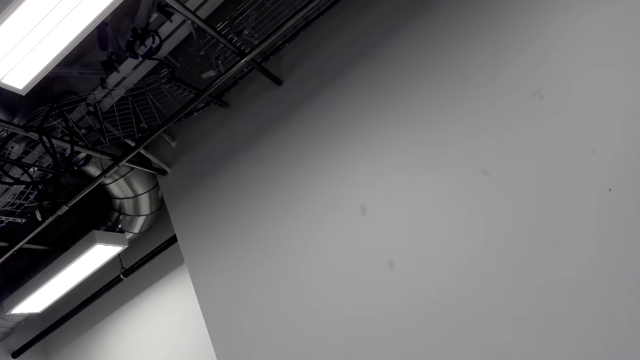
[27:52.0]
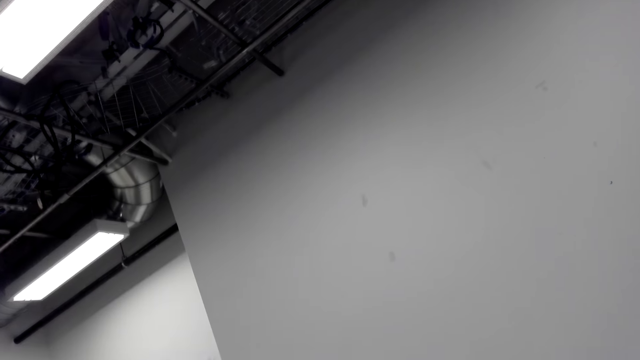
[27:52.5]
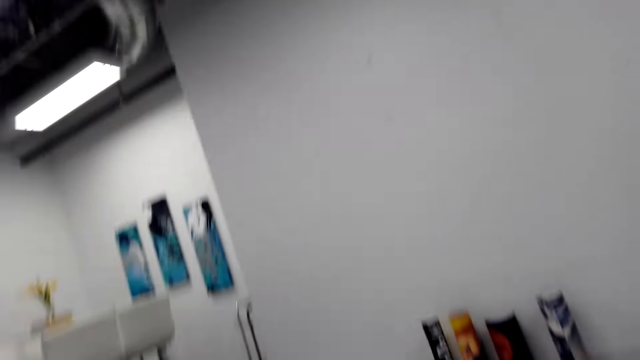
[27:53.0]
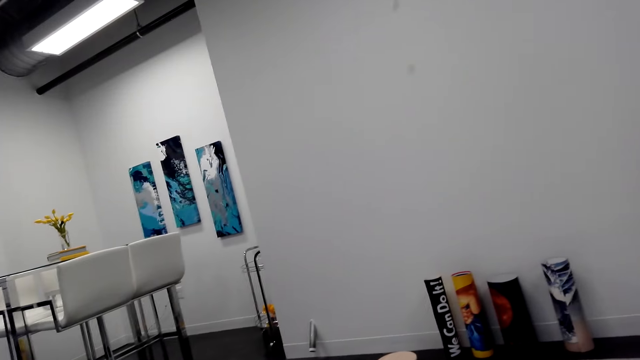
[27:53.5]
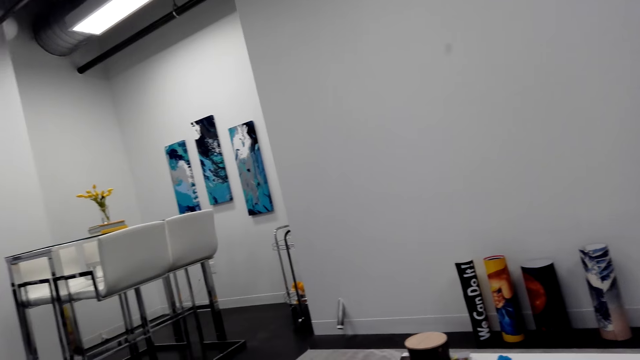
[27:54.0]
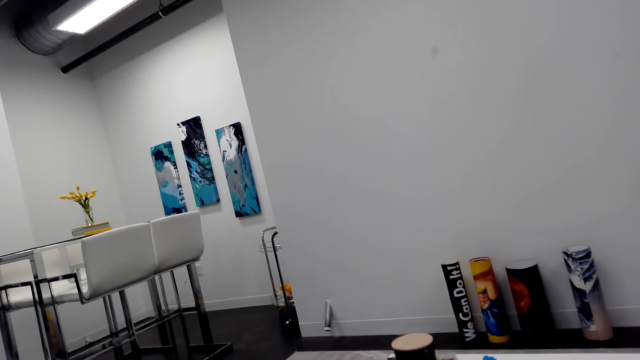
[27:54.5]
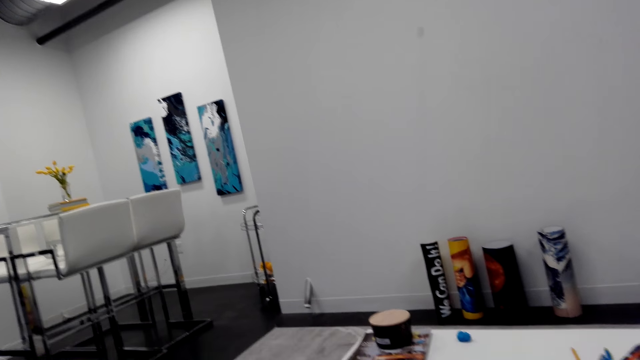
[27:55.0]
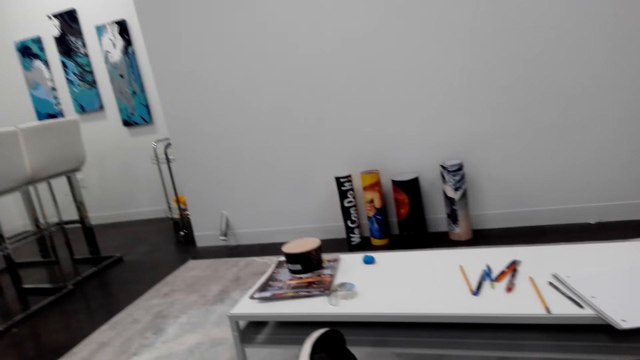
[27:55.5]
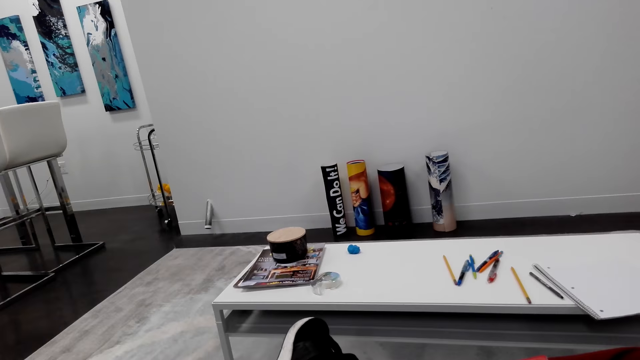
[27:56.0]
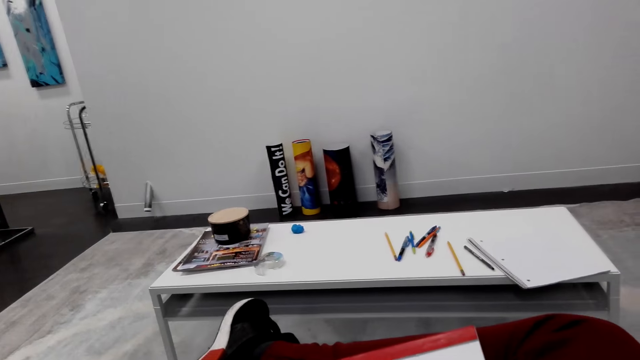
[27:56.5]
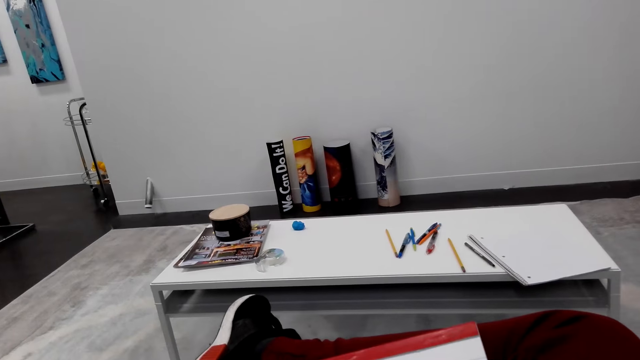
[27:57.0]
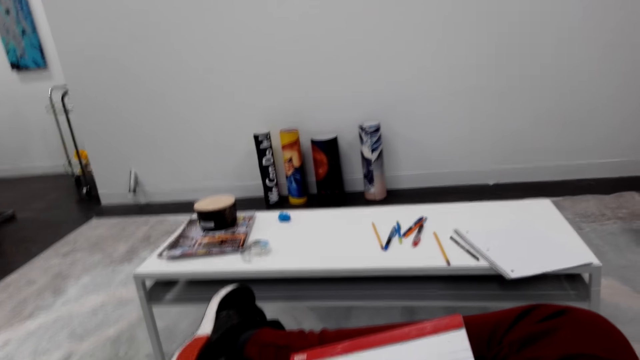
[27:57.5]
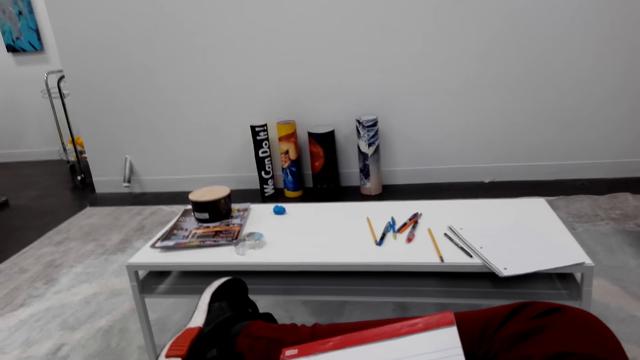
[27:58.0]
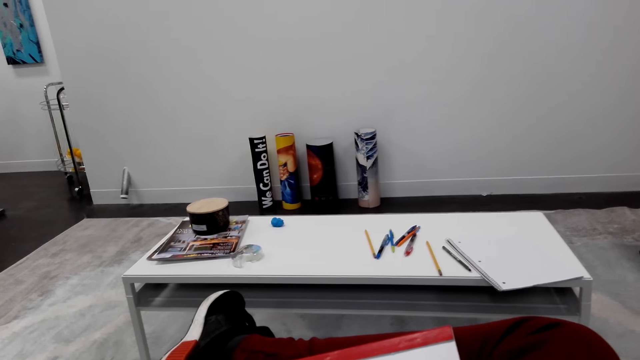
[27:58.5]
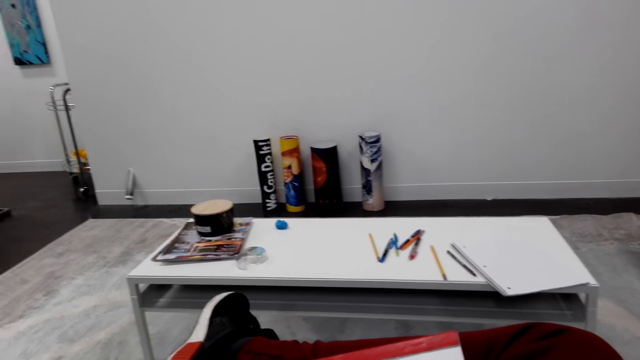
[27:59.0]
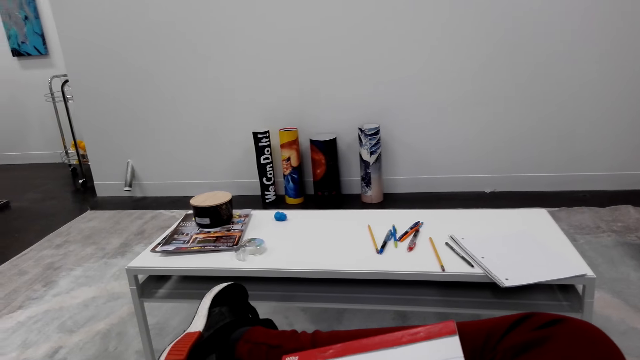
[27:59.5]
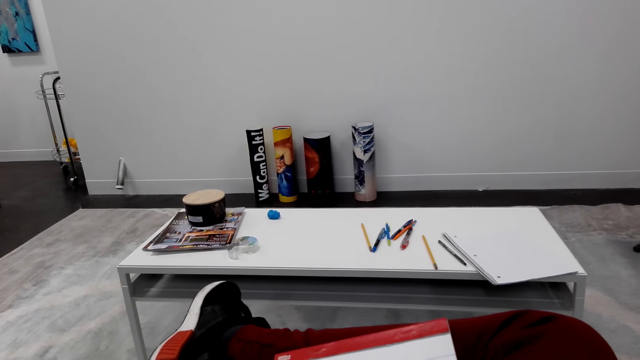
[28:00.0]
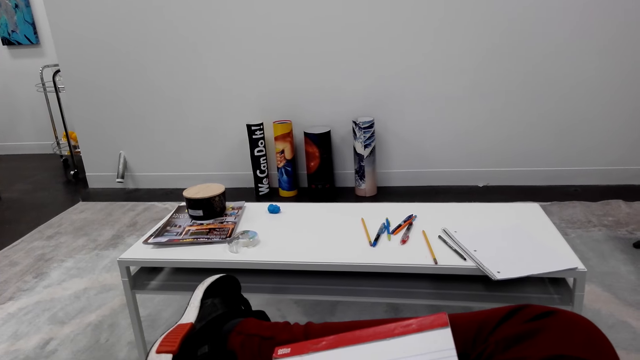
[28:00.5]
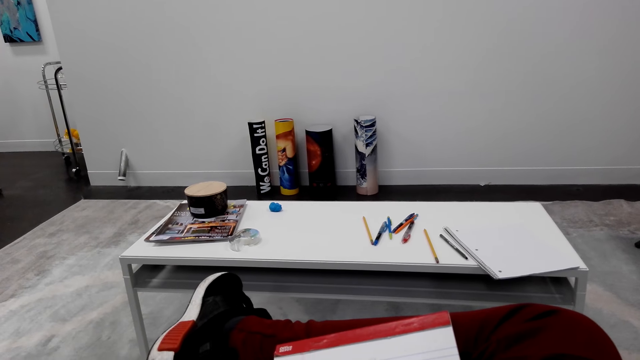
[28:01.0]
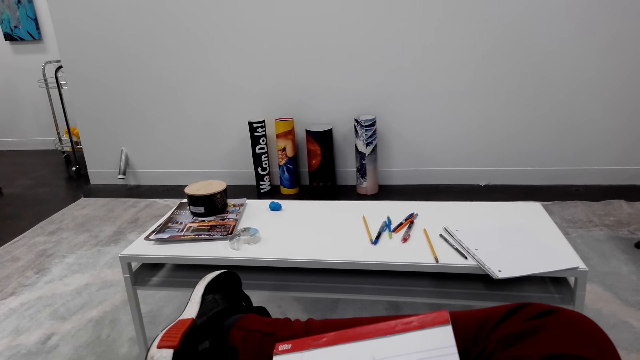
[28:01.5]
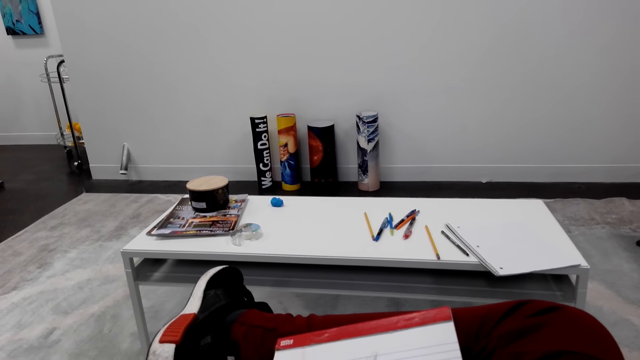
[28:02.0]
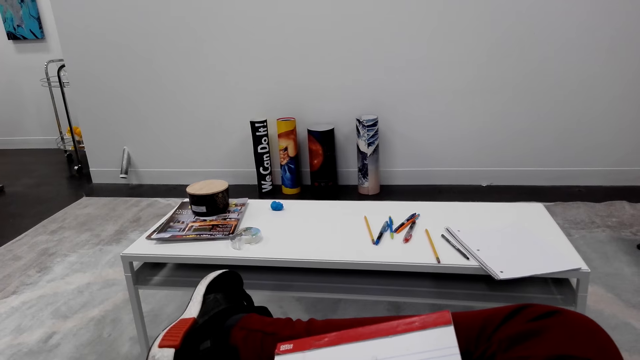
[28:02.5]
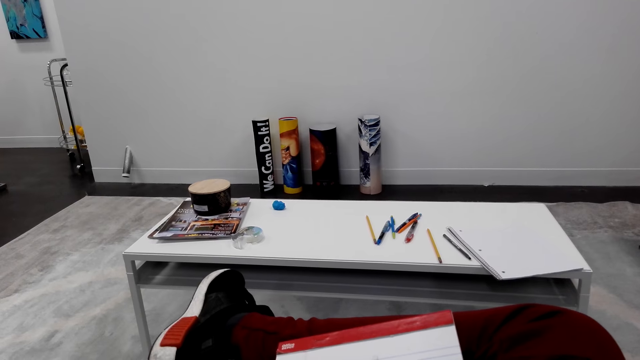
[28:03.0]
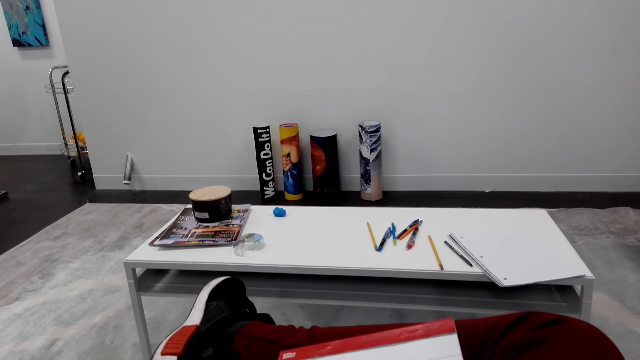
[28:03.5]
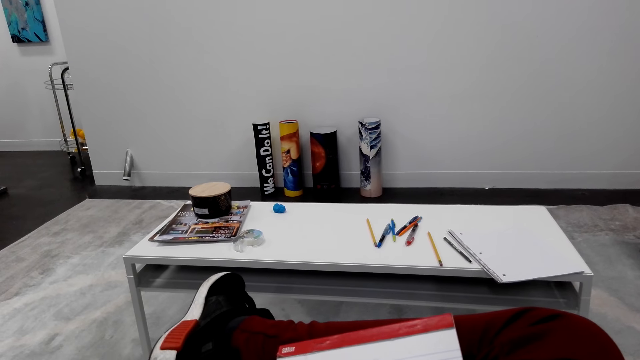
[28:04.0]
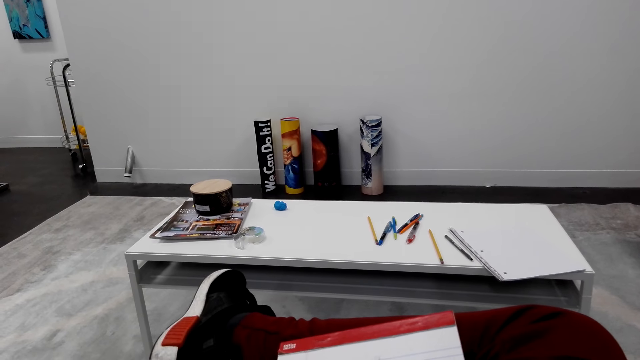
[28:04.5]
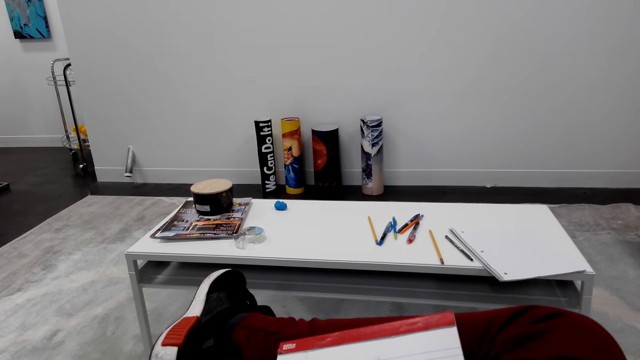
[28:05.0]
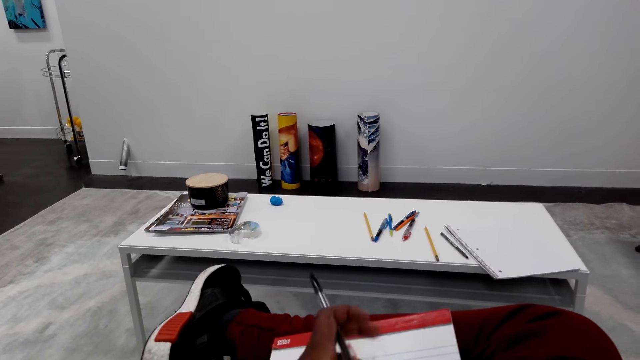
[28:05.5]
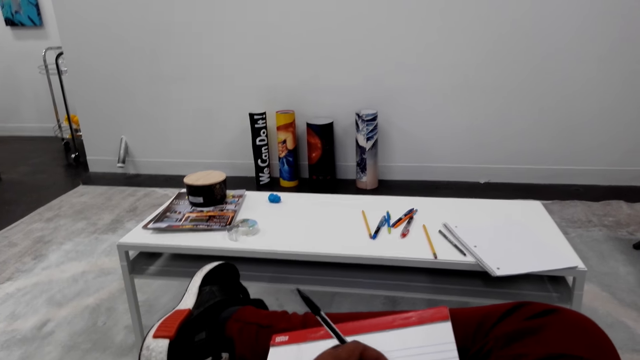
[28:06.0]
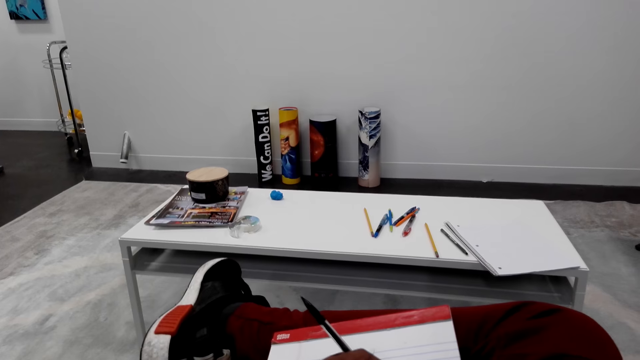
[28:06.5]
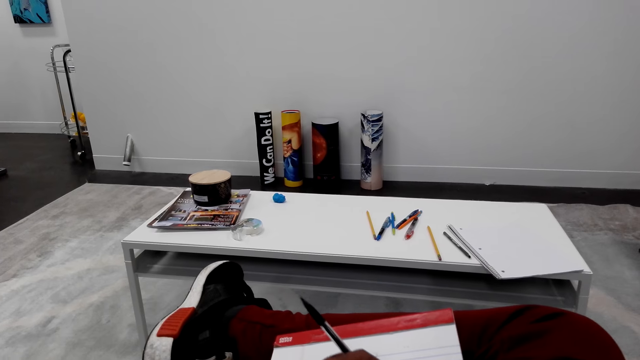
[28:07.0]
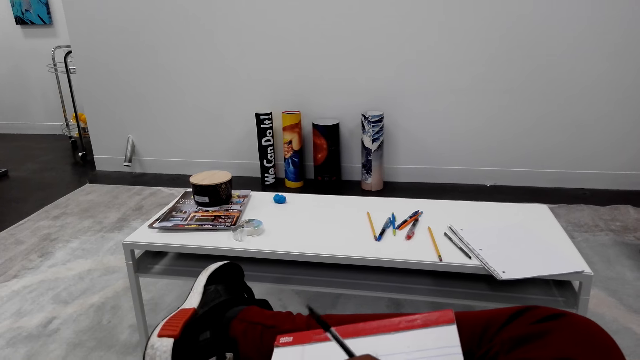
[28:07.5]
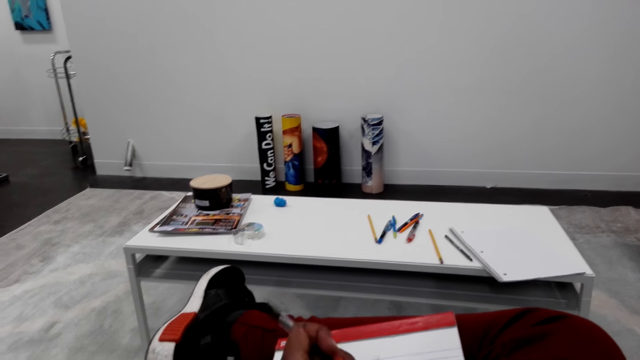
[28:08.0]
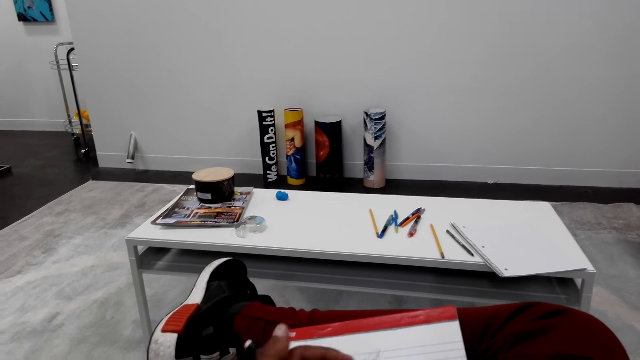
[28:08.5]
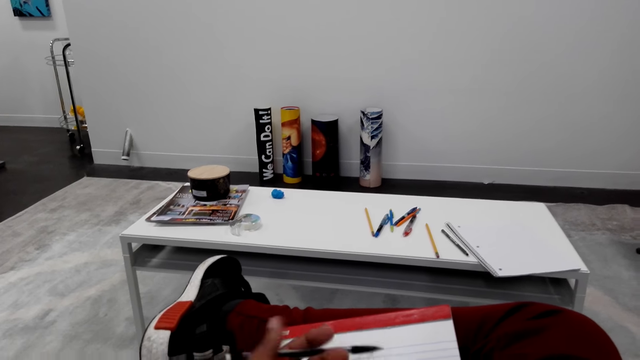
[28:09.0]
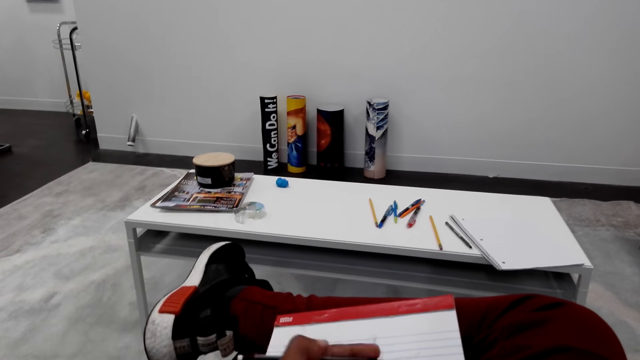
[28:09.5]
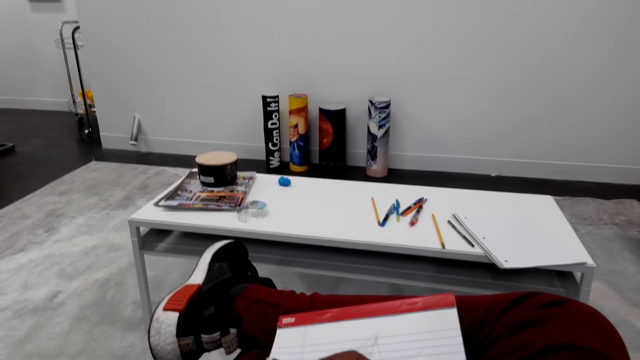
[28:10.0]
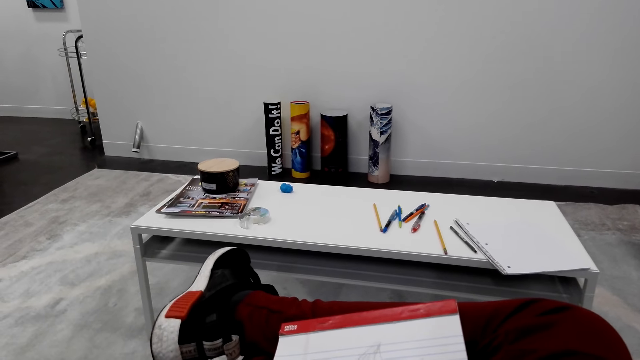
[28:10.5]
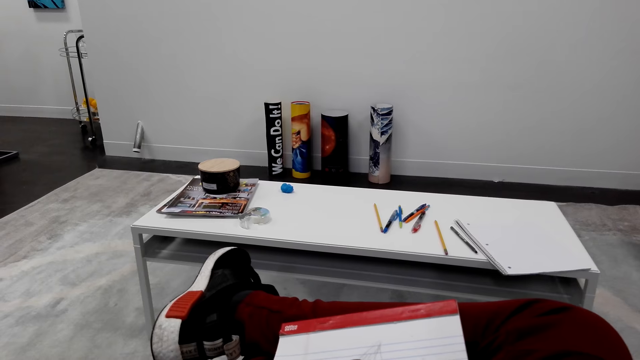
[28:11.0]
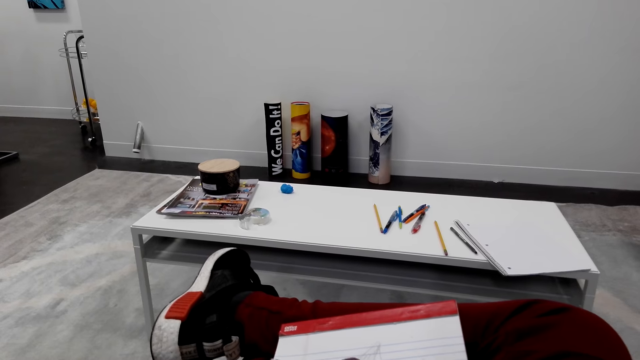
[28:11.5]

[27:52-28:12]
The camera wearer looks at the table. They converse. They draw on the book.
